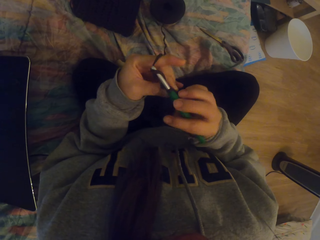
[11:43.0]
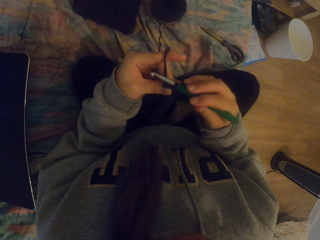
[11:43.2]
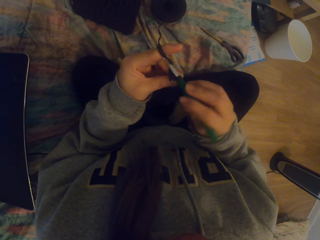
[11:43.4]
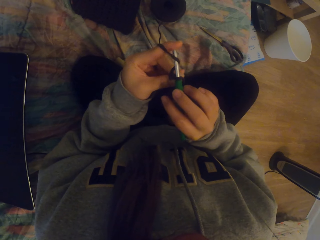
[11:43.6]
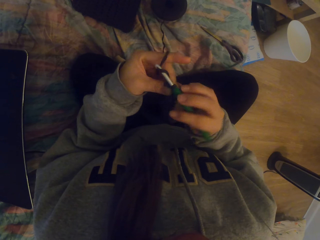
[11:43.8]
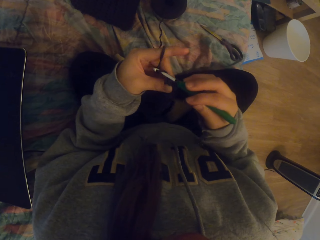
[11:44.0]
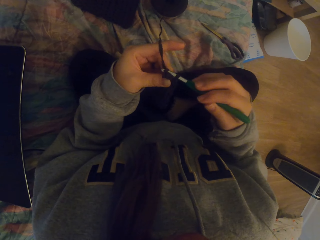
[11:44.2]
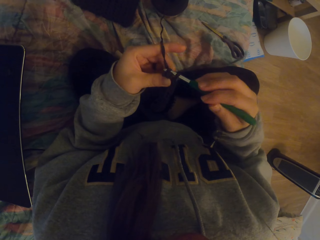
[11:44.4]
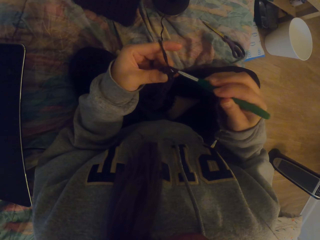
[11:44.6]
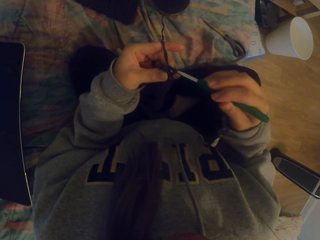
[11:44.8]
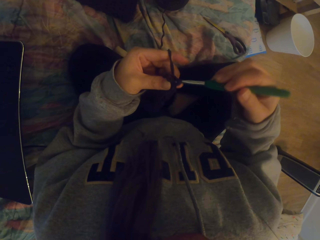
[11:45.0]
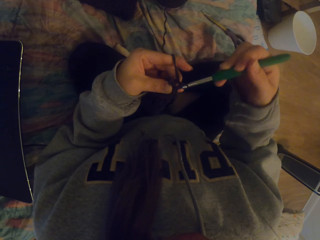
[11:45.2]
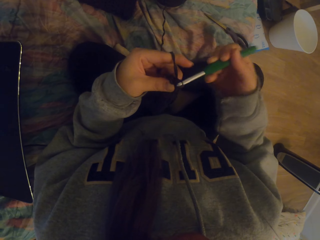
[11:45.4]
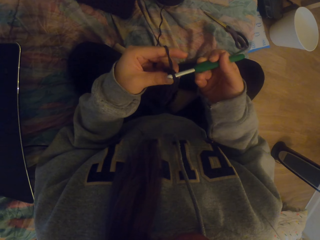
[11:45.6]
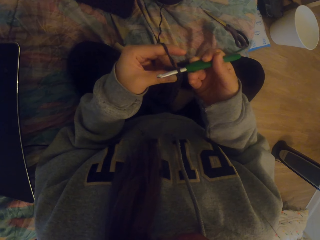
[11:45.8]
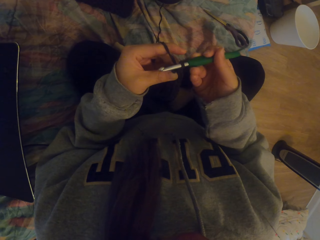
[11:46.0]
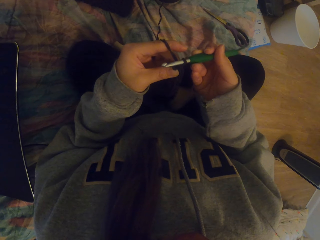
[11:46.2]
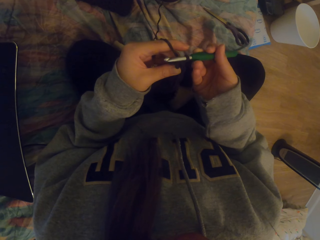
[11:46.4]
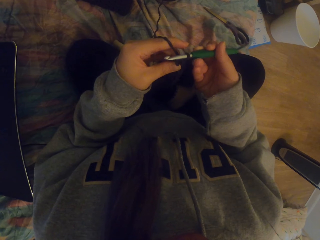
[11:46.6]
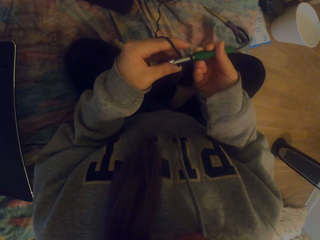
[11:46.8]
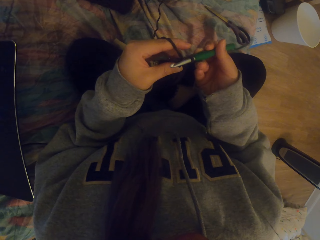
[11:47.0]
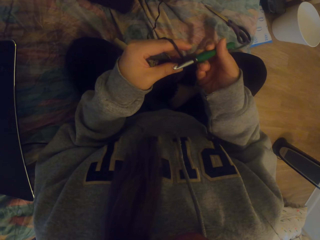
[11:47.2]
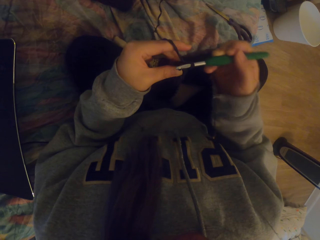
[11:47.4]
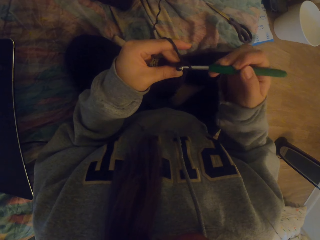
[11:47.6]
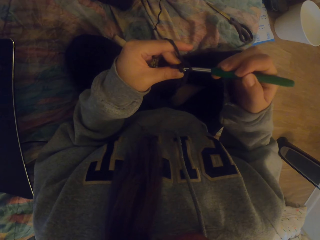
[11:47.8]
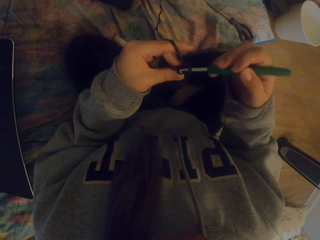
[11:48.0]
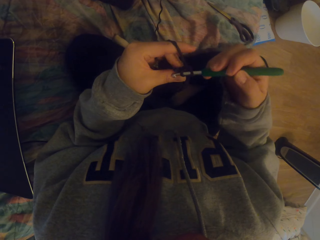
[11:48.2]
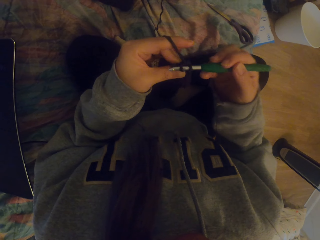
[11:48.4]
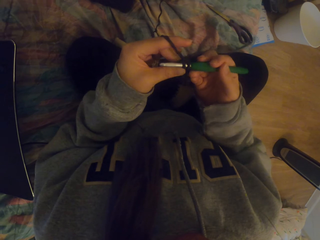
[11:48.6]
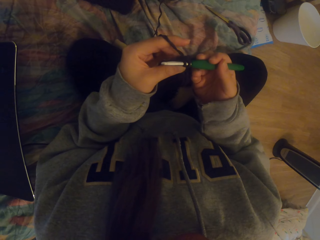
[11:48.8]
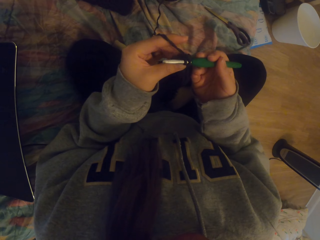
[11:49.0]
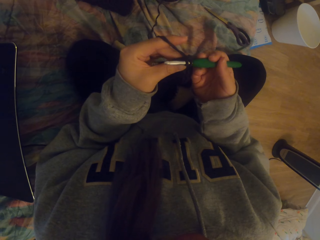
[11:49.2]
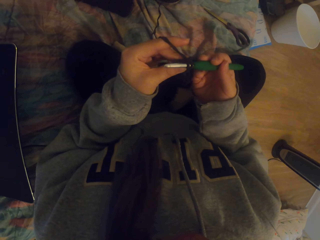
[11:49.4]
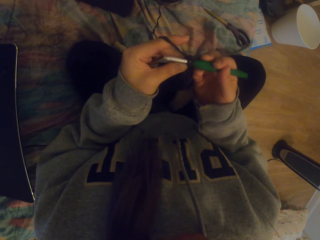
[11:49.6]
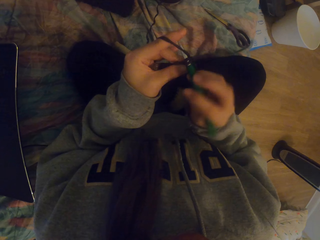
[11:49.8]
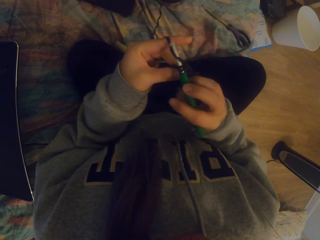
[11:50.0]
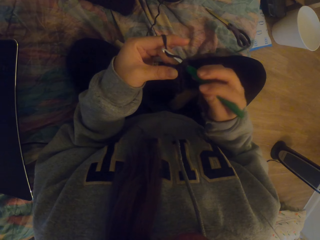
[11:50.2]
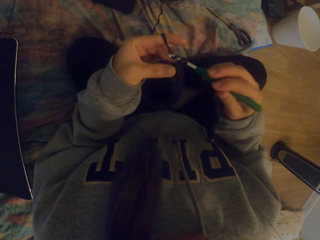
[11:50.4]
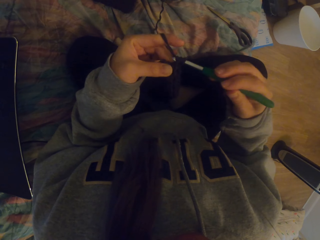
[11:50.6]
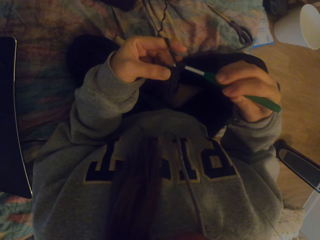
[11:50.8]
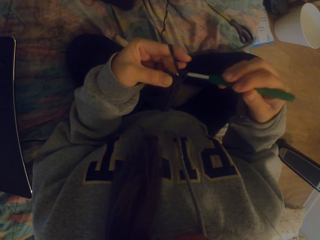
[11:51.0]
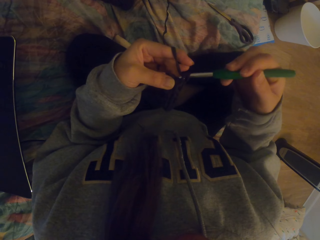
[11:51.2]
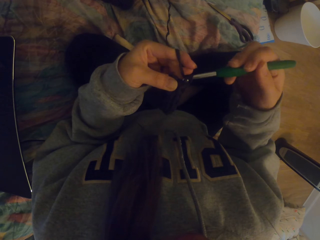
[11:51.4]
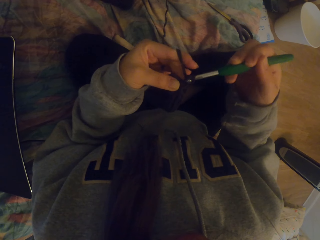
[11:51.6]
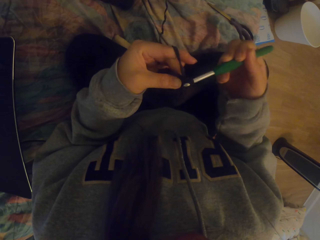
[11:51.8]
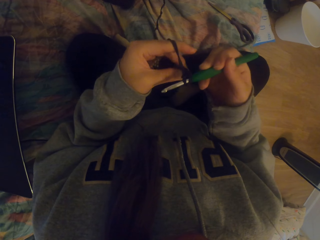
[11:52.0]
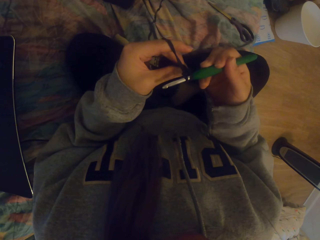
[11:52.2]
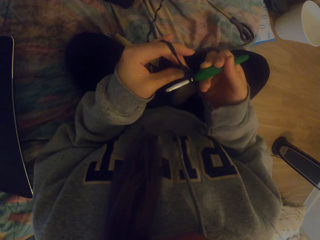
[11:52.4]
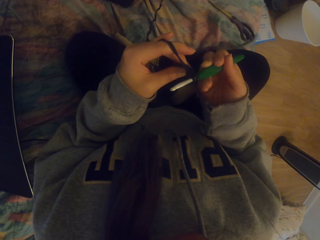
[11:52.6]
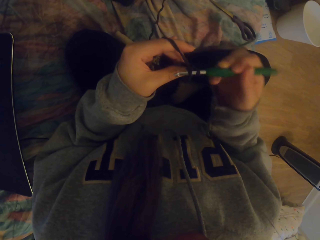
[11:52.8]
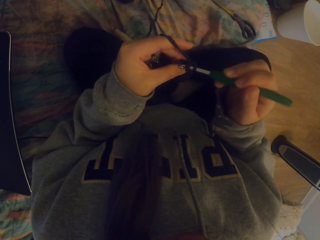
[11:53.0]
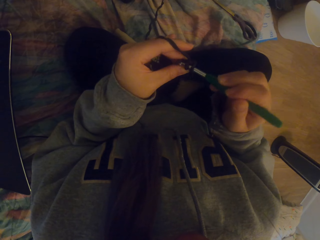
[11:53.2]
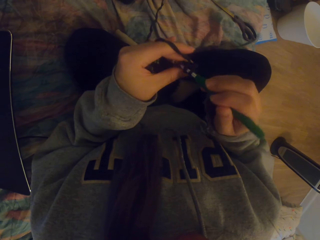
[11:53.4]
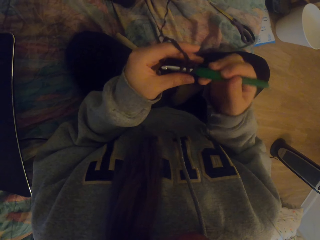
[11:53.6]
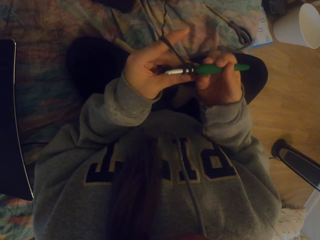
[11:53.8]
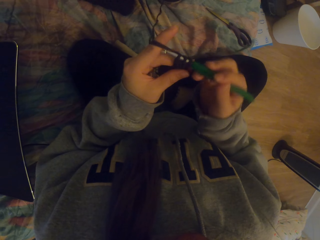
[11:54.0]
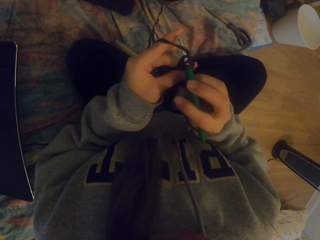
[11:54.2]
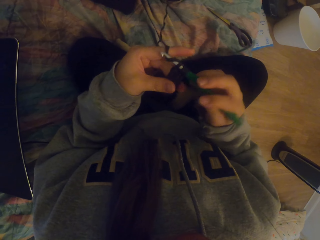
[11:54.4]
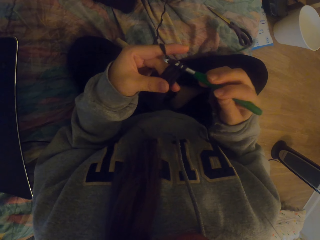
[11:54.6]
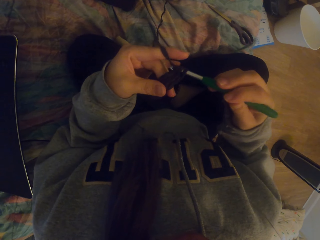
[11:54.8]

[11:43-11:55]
The camera wearer crochets a cloth.

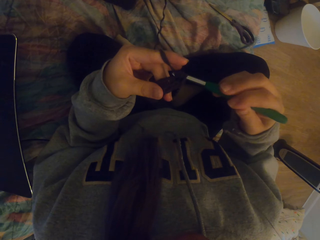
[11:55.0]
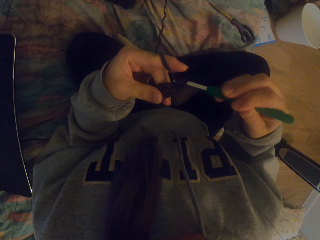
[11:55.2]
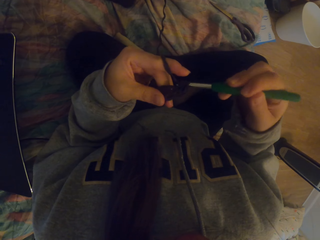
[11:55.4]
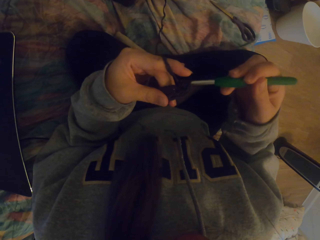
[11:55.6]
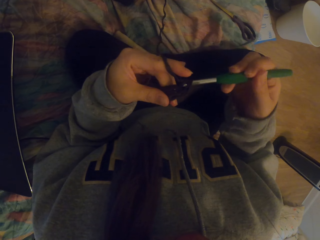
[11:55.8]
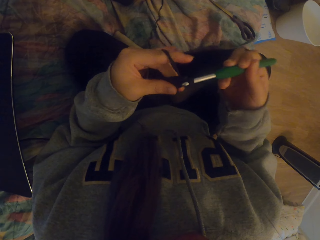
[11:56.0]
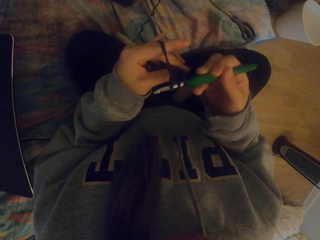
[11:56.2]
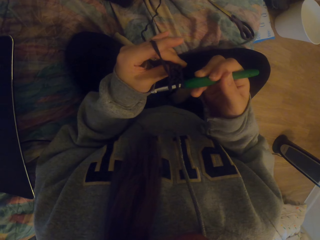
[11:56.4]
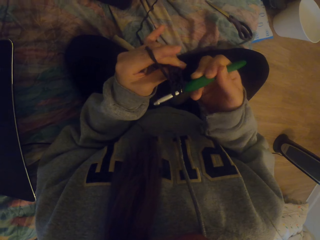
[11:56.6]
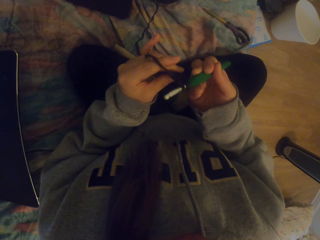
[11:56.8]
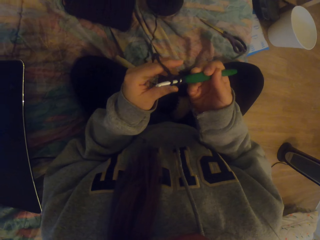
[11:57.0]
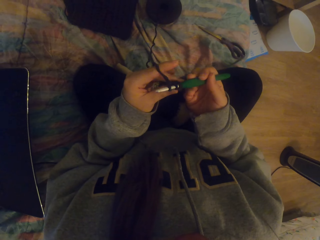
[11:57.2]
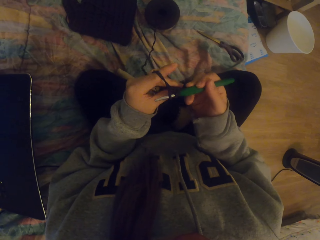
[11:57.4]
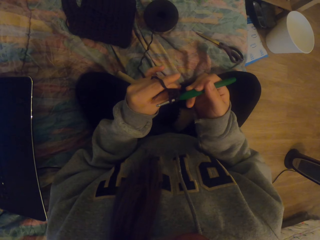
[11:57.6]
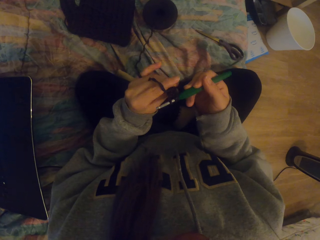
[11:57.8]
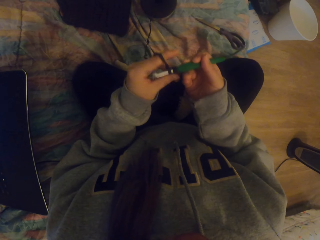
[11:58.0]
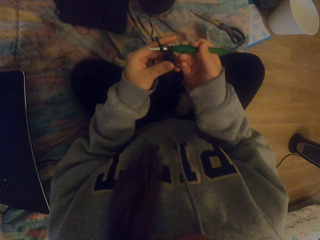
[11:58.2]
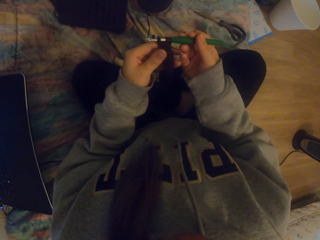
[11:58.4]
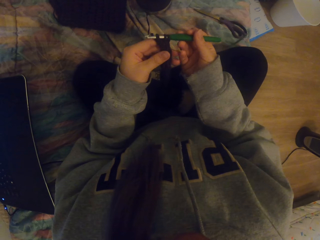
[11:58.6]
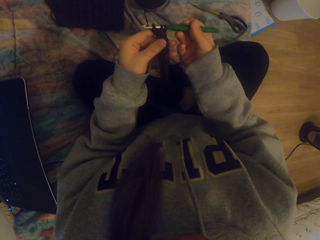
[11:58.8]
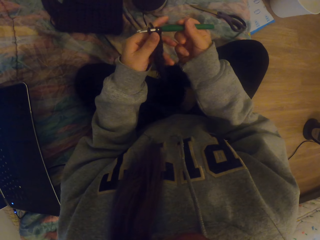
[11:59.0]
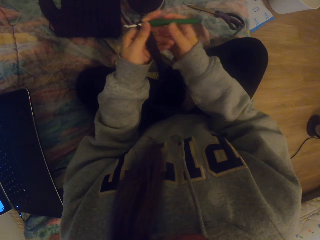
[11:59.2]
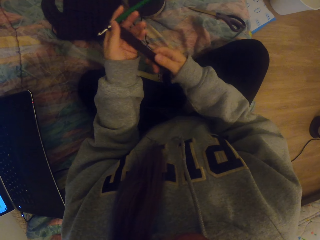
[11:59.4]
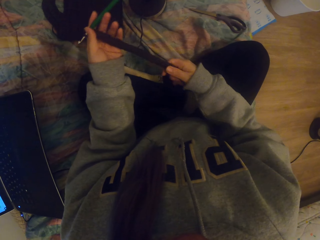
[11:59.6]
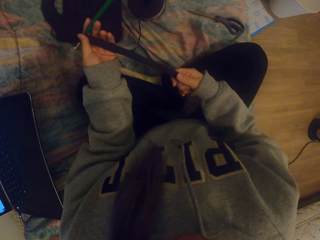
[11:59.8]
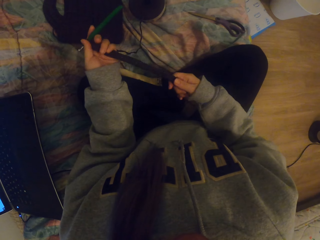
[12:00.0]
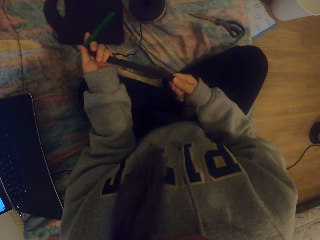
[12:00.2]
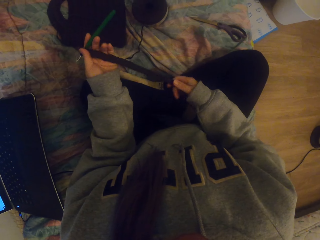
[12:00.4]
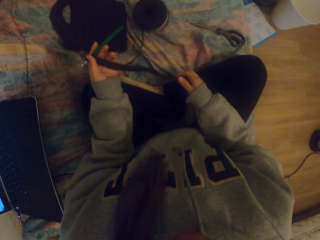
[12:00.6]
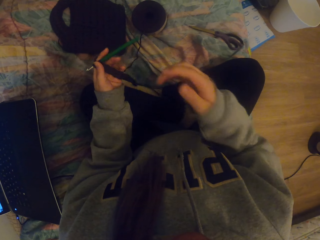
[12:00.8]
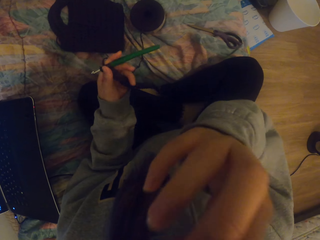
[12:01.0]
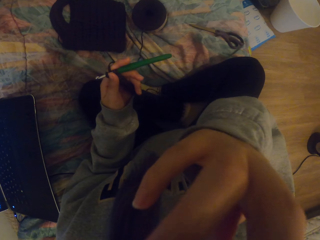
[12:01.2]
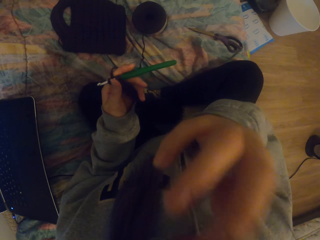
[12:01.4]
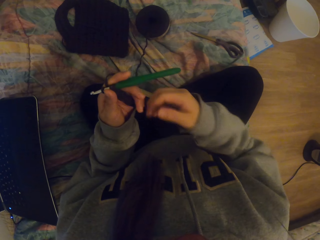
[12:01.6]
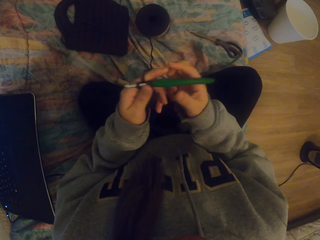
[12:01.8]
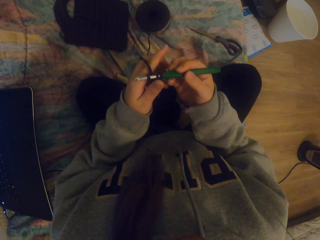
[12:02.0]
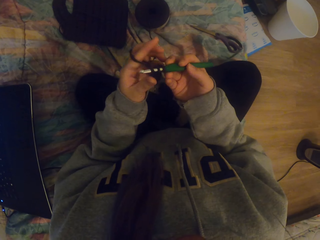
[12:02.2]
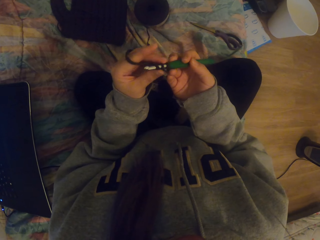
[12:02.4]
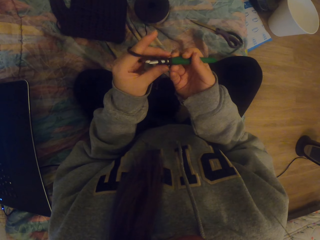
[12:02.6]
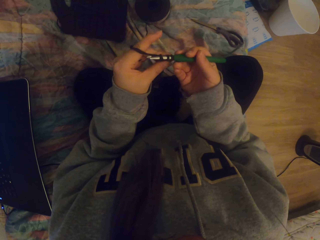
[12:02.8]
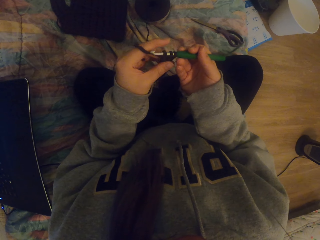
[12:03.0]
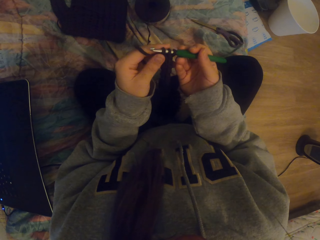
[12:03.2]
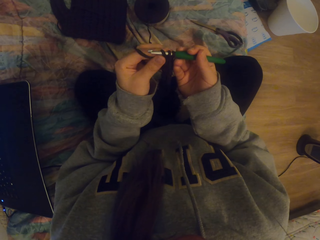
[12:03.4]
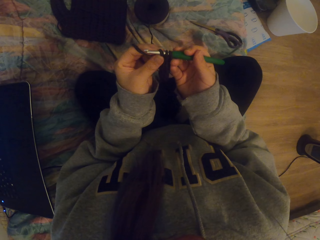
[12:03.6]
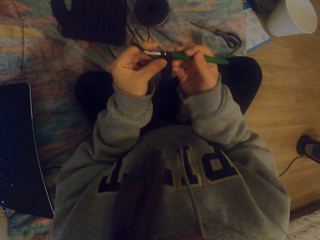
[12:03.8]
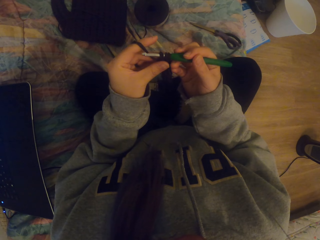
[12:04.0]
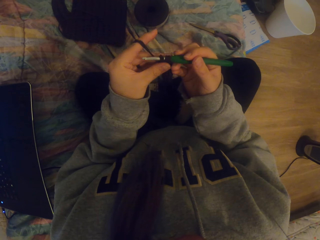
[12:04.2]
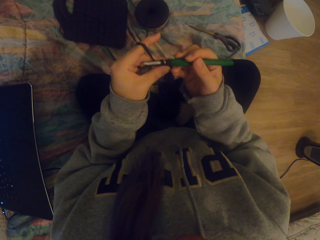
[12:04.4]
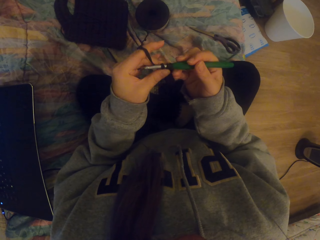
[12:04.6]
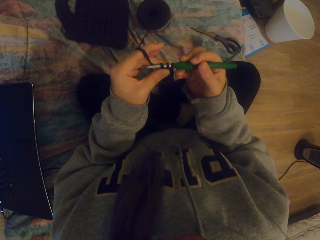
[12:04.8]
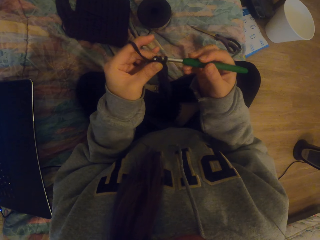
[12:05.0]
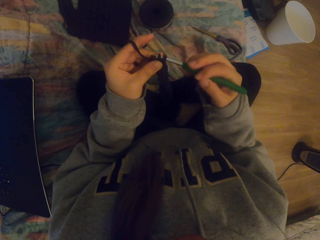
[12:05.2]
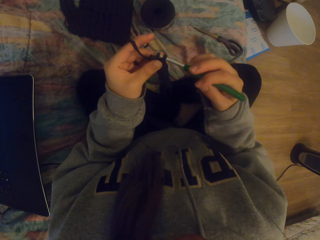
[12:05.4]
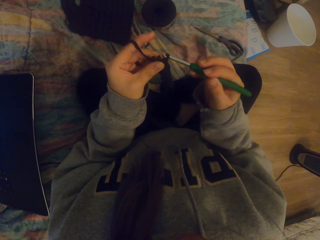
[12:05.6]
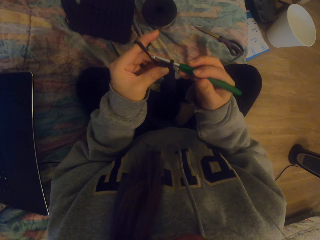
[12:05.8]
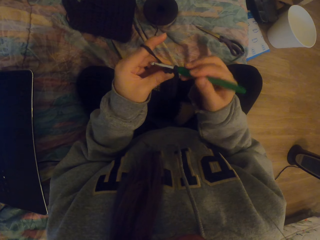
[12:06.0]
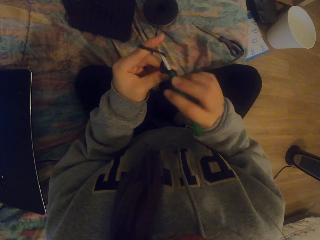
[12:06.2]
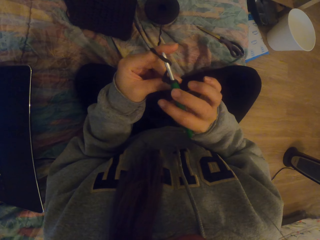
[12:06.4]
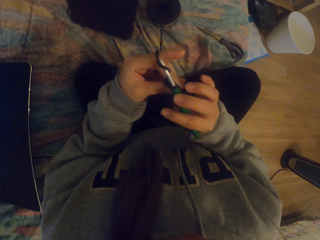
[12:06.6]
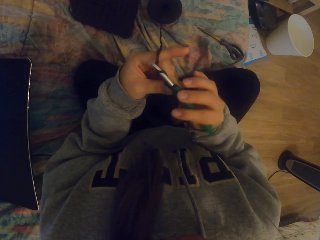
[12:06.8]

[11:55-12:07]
The camera wearer stretches the knitted cloth. They hold the crochet cloth. They scratch their nose. They lift a hand. They hold the crochet hook. They start to knit. They adjust the cloth.
